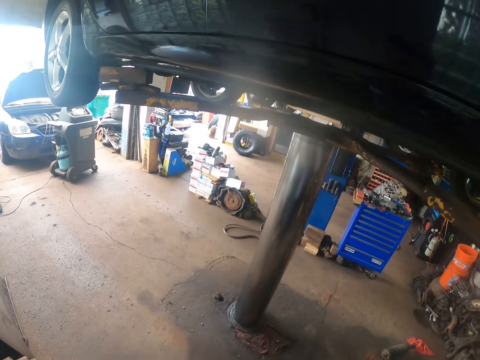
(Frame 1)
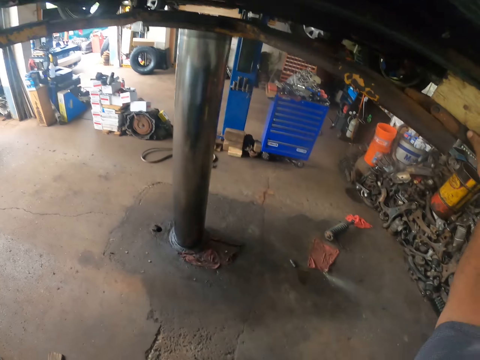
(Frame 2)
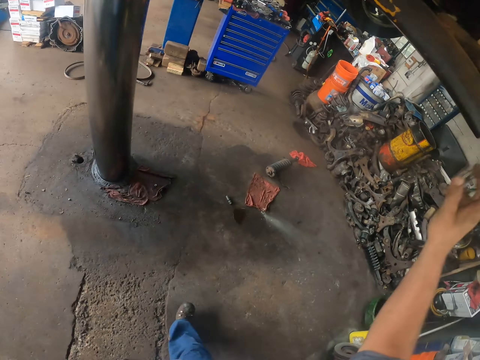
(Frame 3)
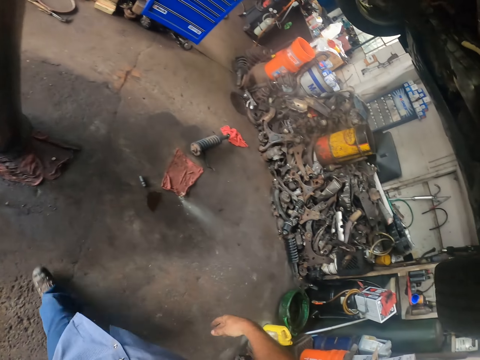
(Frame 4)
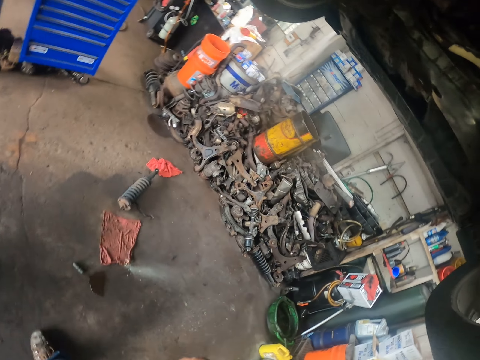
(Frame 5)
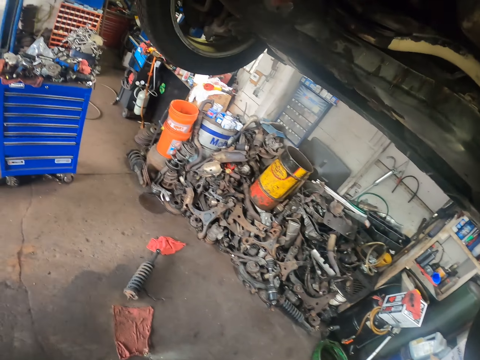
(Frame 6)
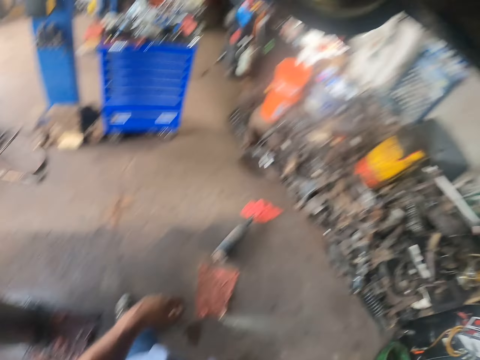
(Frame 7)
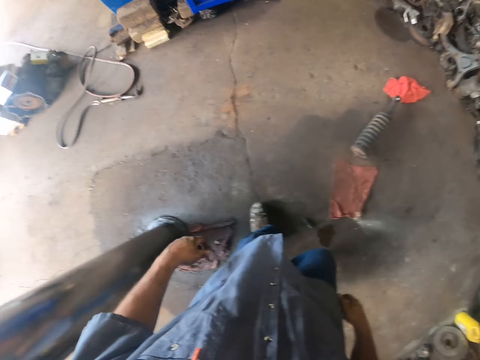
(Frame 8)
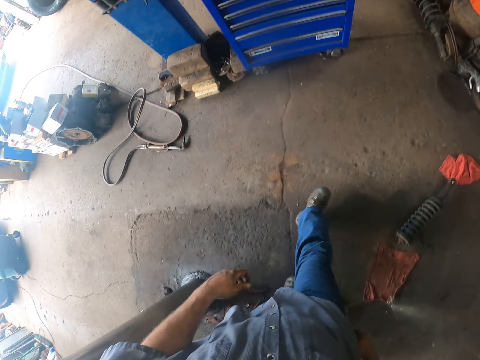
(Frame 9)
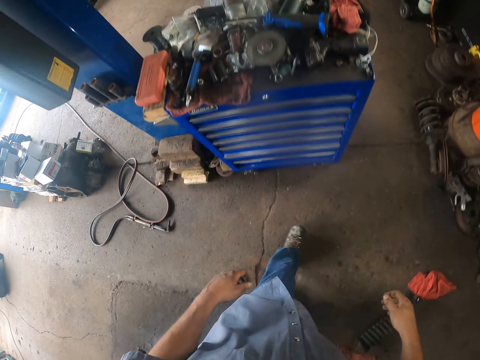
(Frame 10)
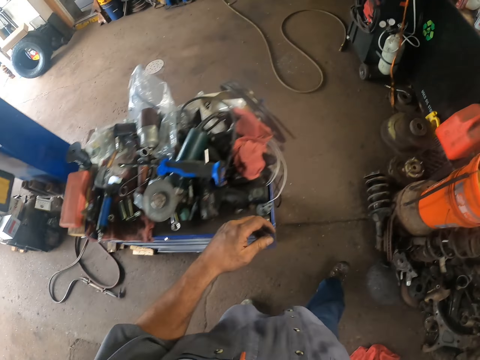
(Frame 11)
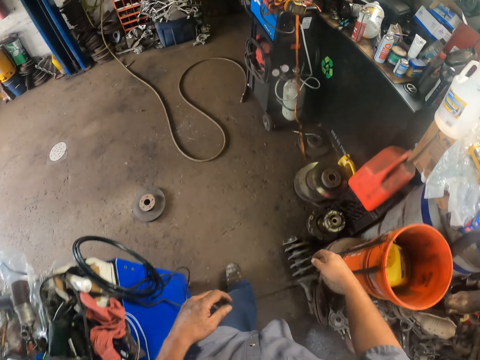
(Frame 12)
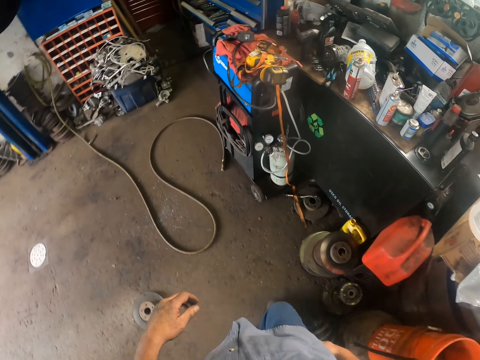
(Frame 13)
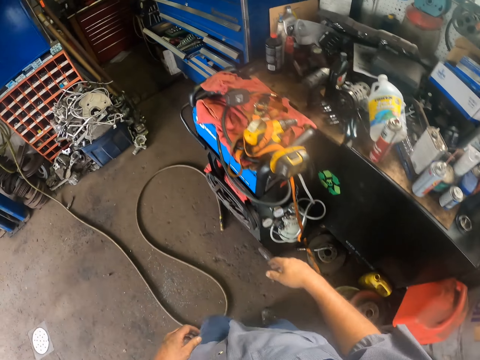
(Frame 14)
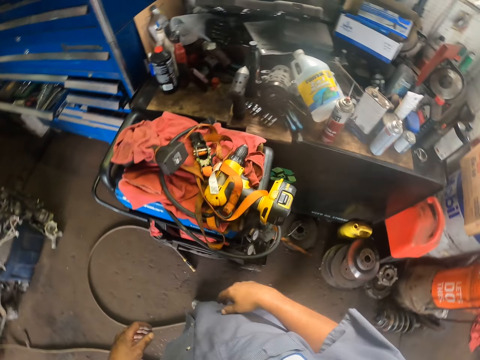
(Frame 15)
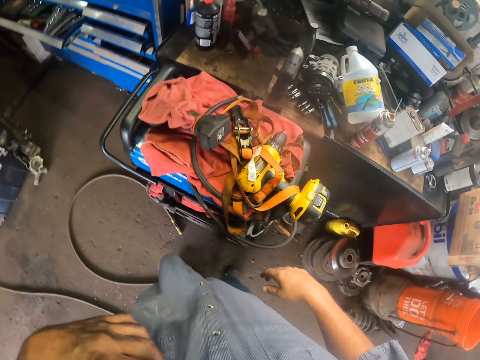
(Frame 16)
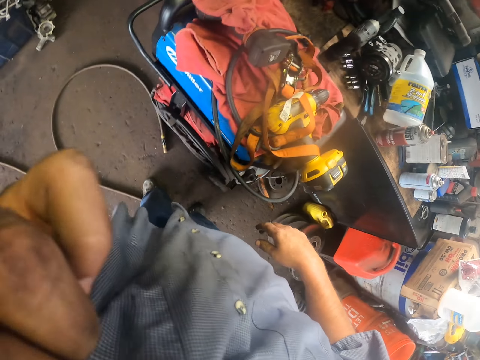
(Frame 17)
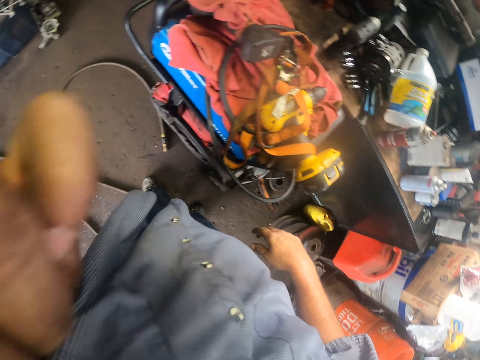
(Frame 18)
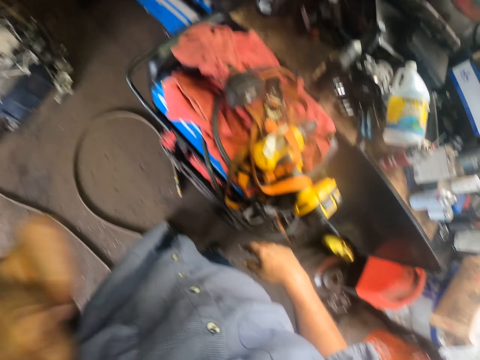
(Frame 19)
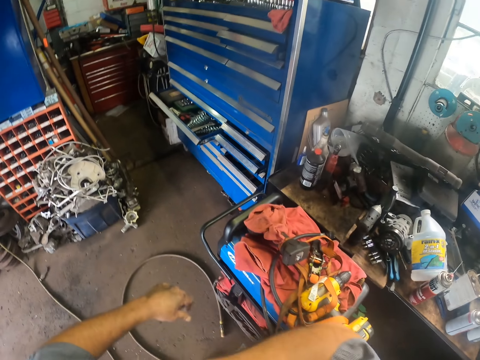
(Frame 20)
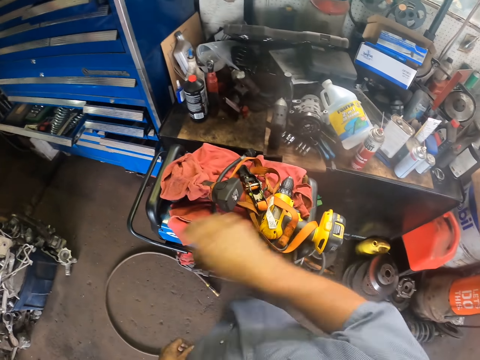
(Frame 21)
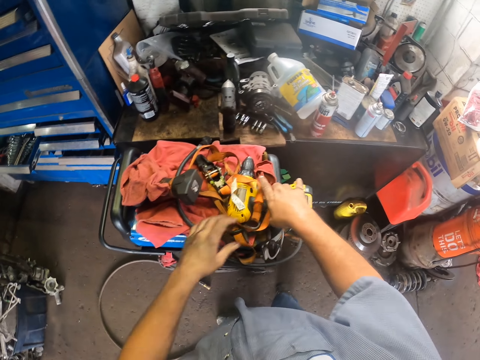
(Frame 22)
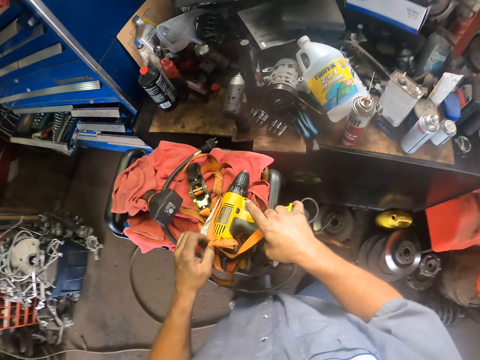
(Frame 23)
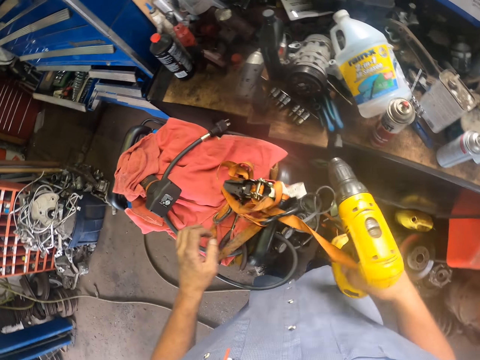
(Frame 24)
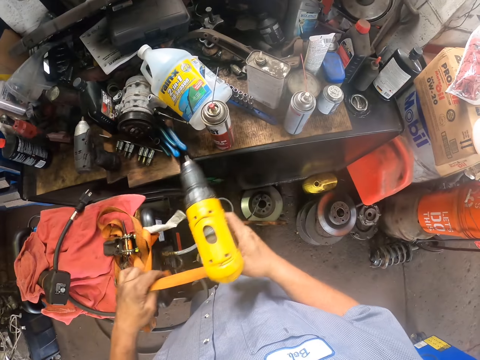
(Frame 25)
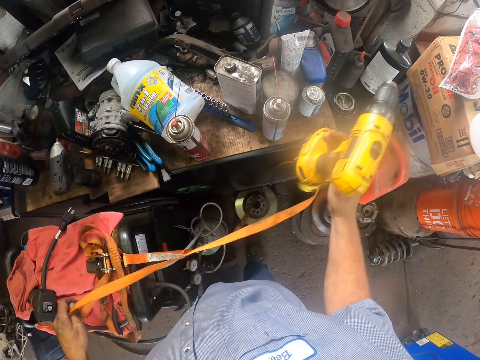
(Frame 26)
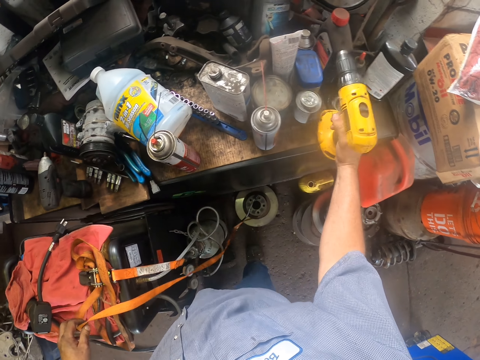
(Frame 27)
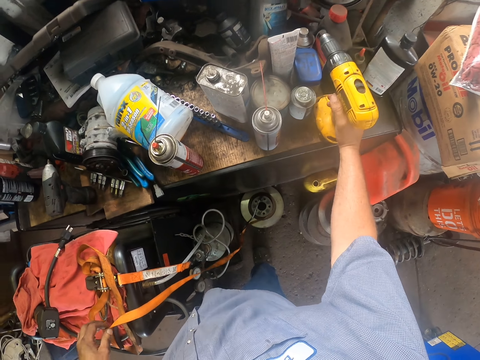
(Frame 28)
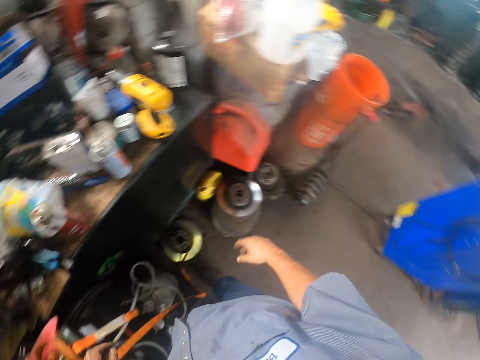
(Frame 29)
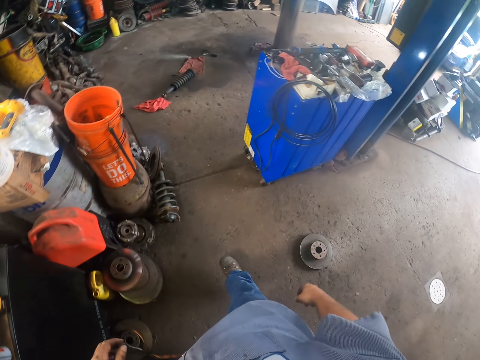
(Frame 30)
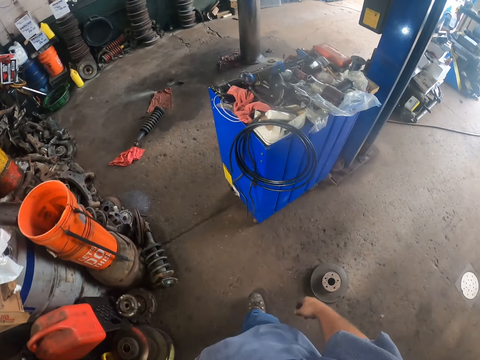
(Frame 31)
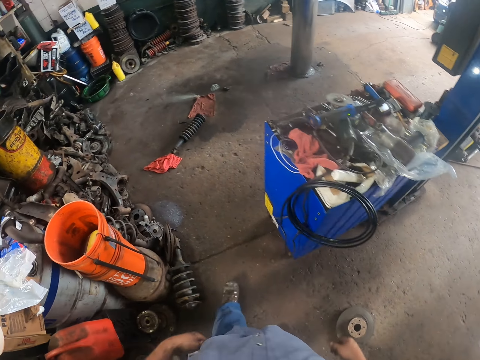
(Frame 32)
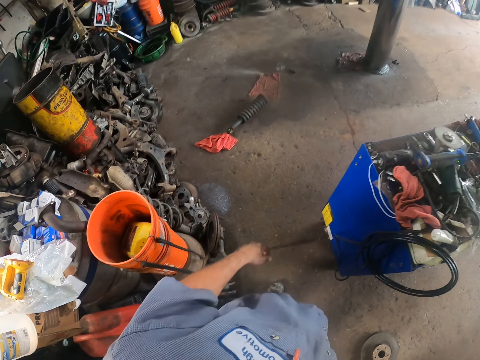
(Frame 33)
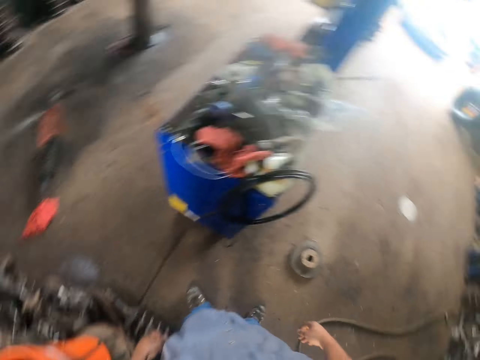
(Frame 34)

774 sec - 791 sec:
The camera wearer walks in the garage. They take a hand drill and put the hand drill on the table.

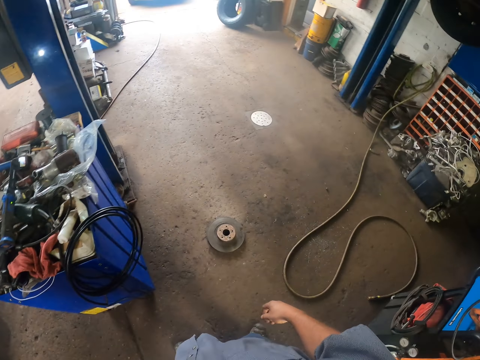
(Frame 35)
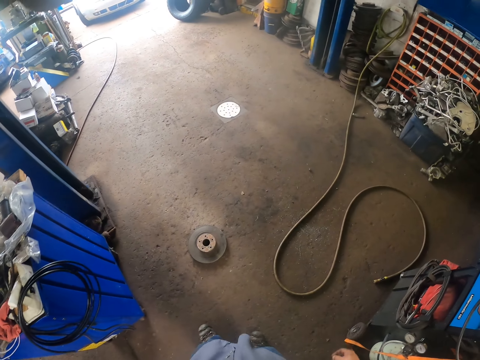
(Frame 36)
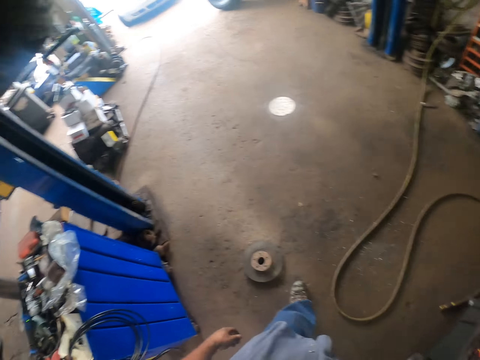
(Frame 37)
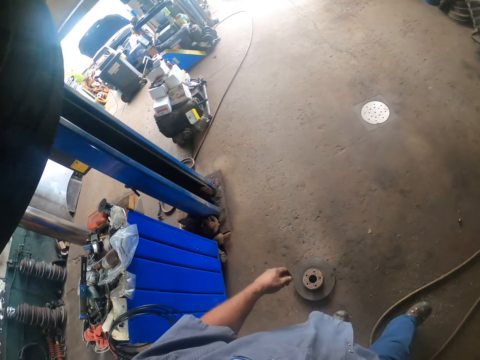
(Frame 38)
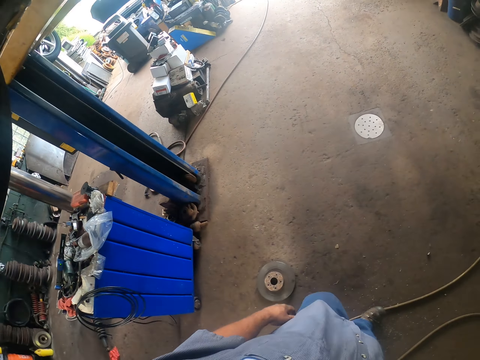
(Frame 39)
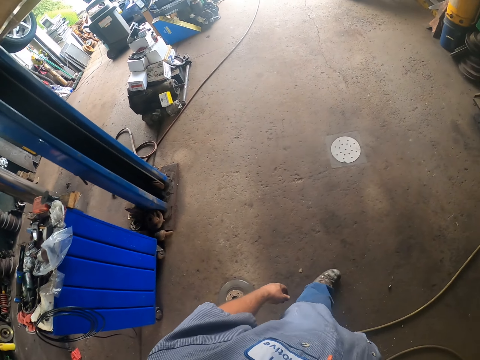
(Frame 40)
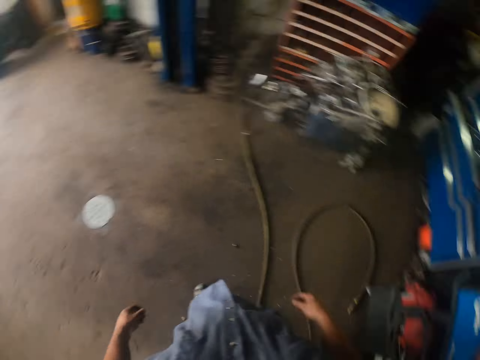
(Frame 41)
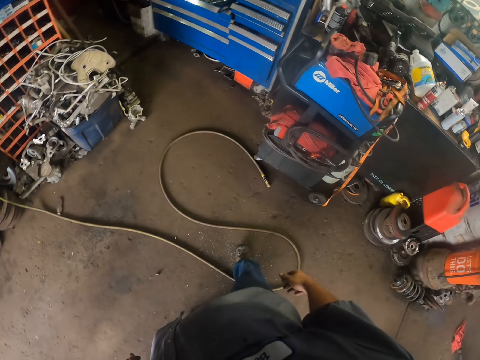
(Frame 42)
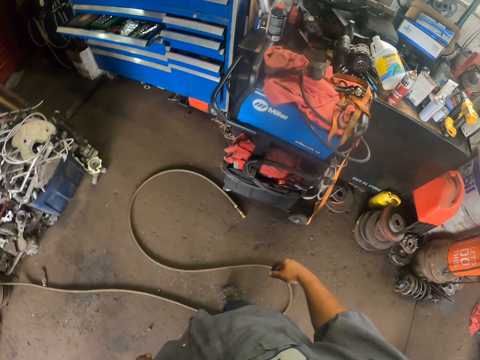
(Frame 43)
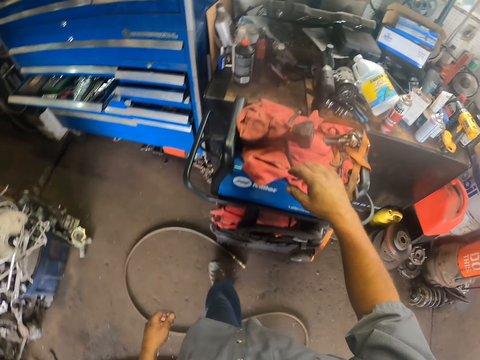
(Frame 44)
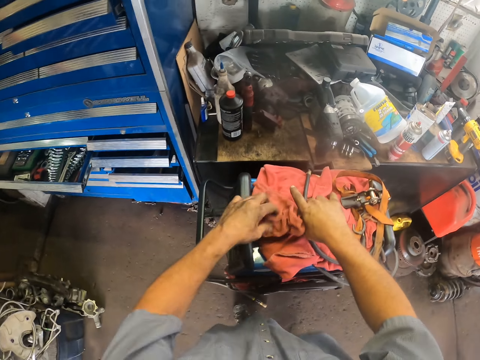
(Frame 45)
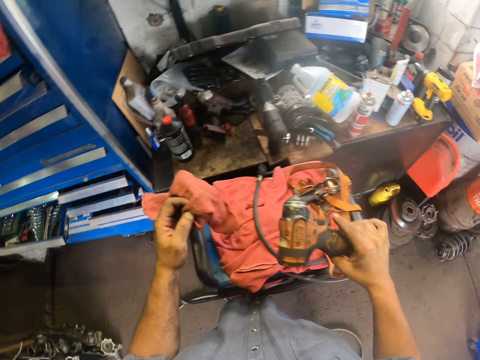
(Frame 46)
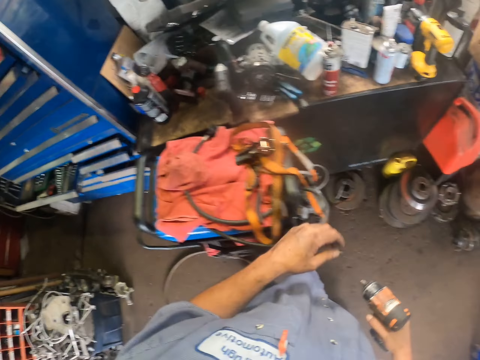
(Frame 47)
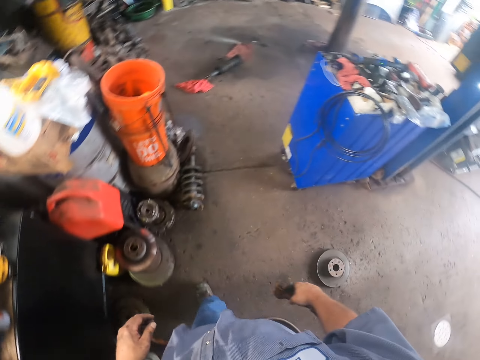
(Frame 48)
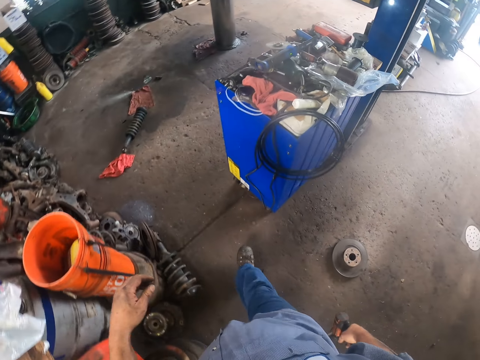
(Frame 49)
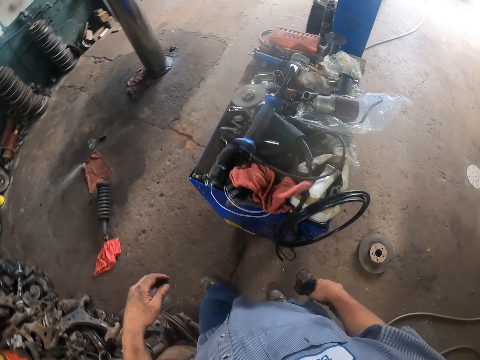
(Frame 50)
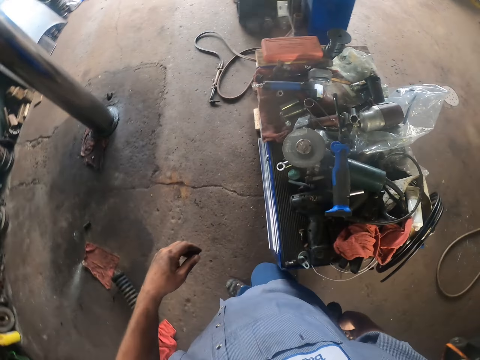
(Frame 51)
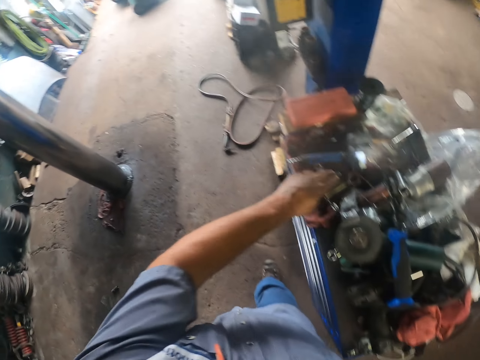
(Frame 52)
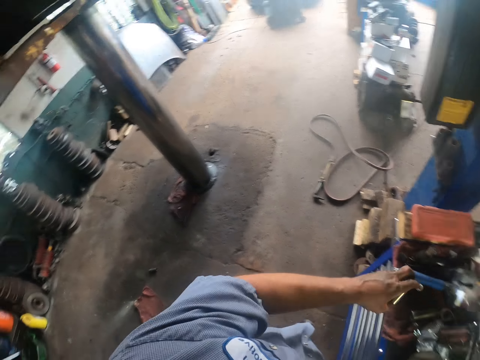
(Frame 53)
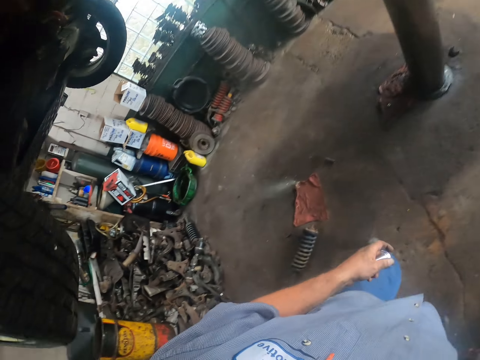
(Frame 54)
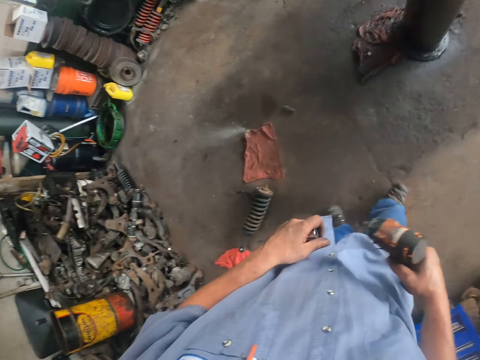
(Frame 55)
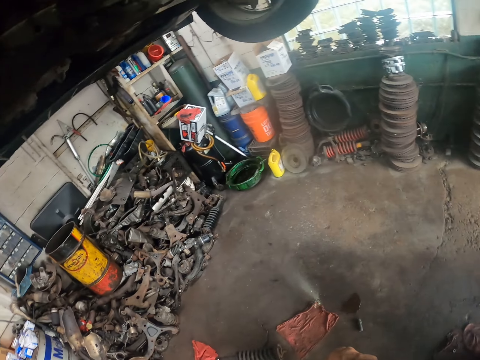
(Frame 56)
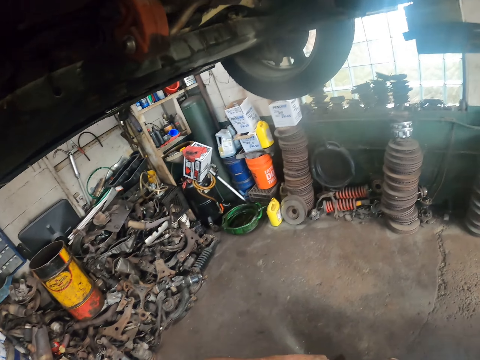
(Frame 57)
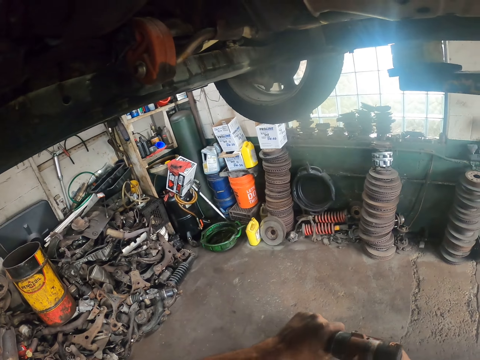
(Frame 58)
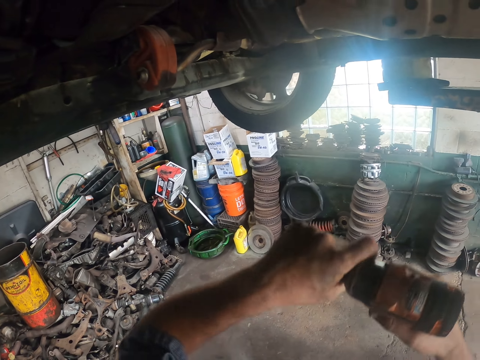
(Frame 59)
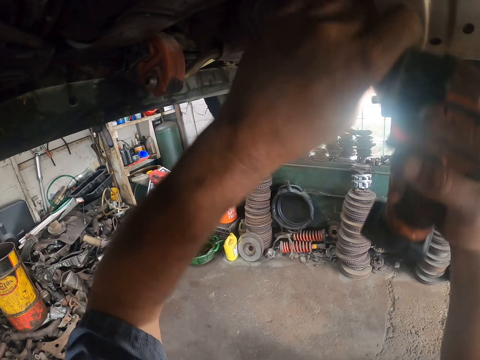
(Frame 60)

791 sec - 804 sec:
The camera wearer takes a cordless drill. They take a nut driver and put the nut driver on the drill.
